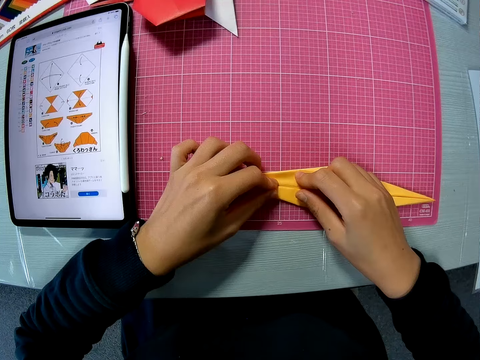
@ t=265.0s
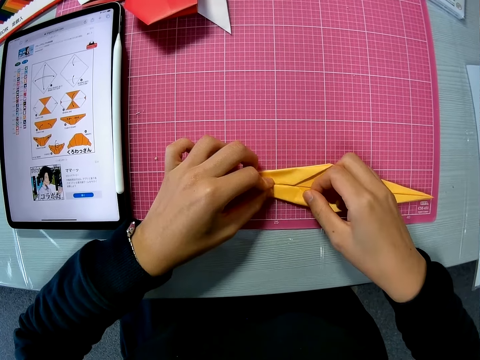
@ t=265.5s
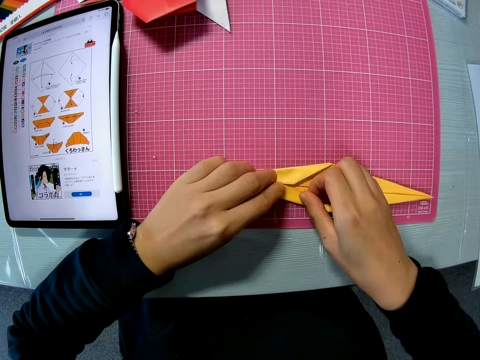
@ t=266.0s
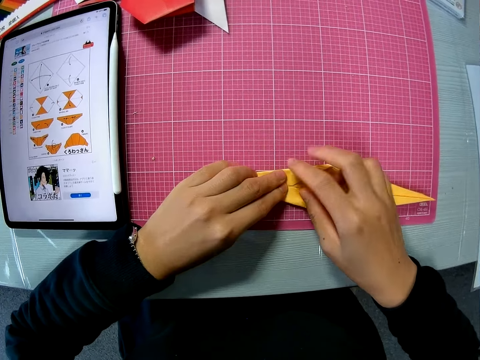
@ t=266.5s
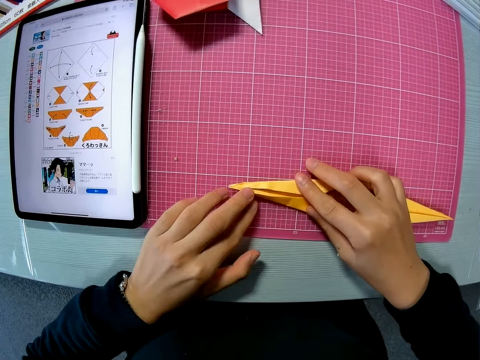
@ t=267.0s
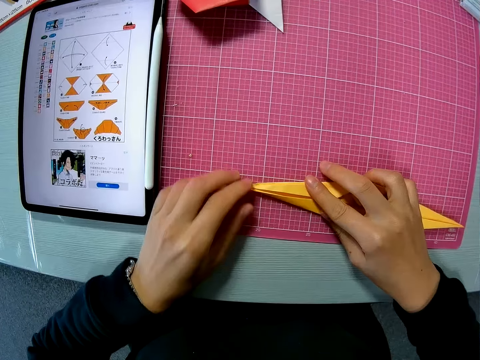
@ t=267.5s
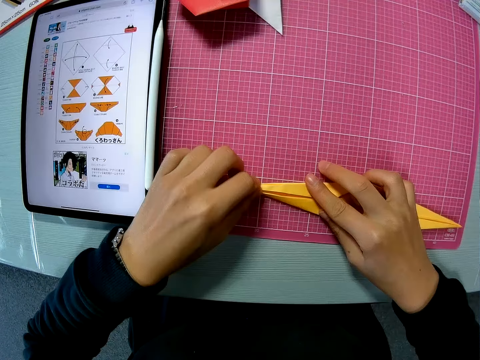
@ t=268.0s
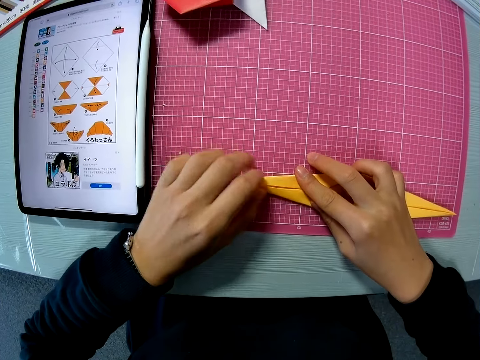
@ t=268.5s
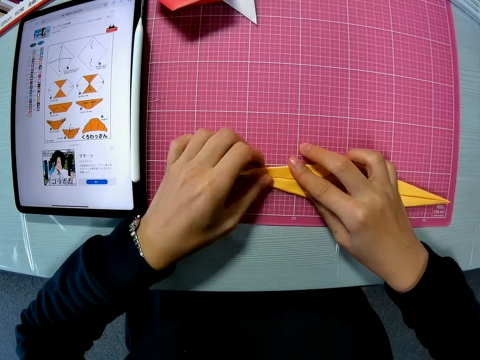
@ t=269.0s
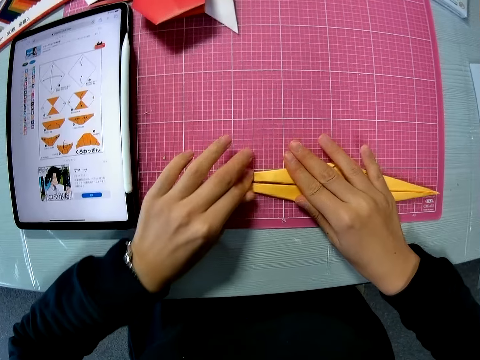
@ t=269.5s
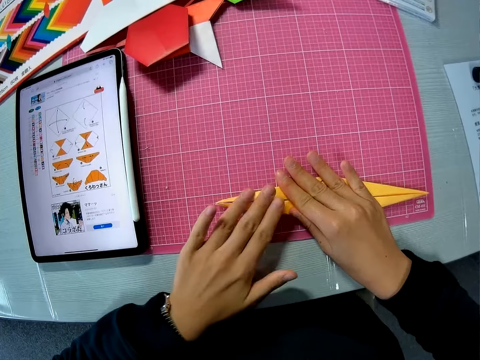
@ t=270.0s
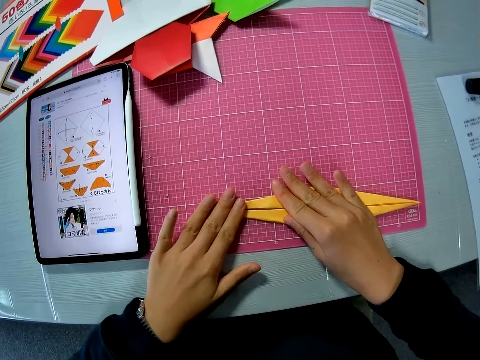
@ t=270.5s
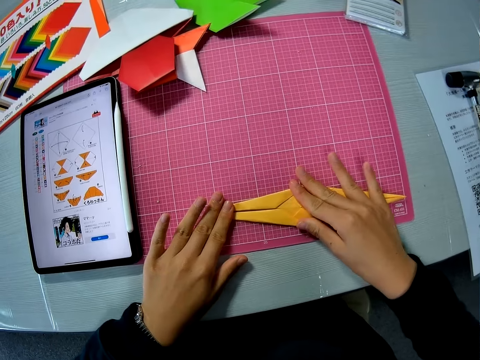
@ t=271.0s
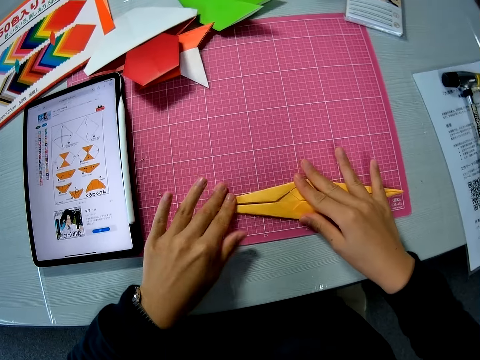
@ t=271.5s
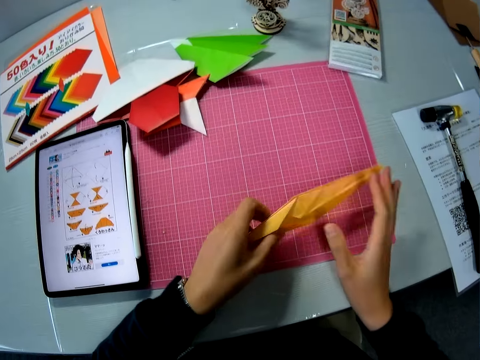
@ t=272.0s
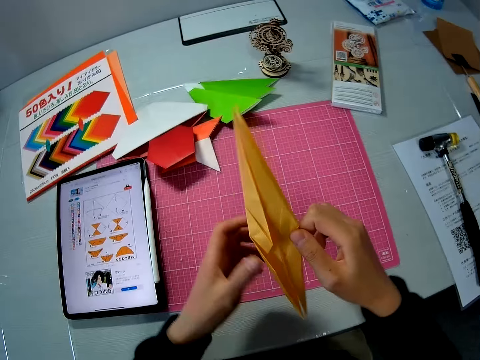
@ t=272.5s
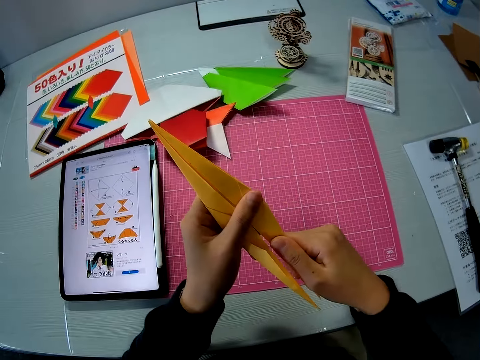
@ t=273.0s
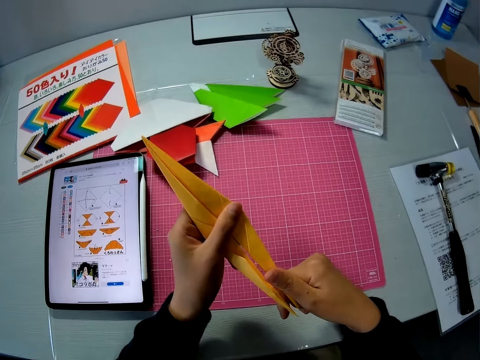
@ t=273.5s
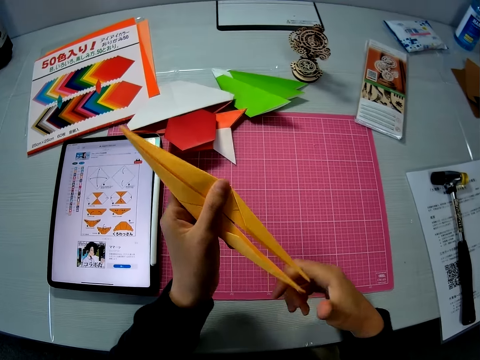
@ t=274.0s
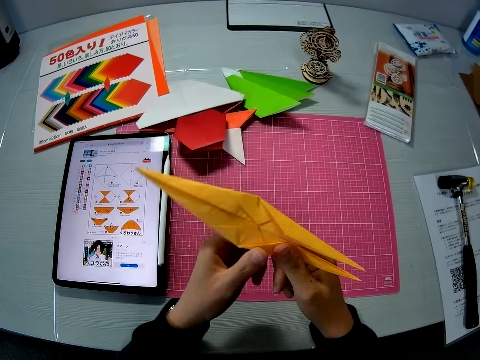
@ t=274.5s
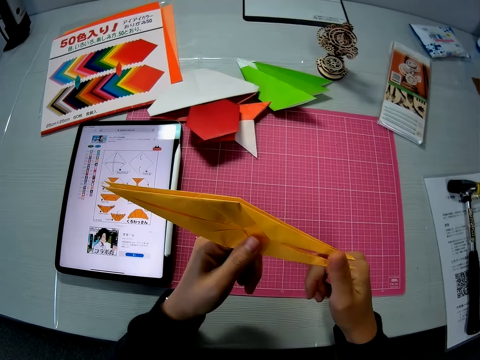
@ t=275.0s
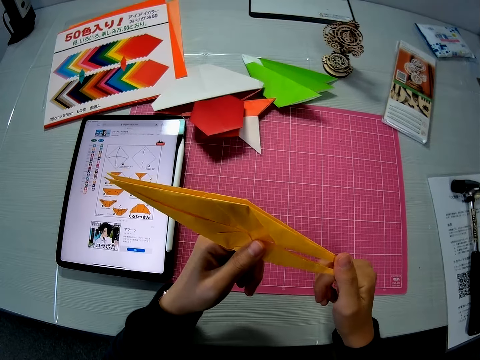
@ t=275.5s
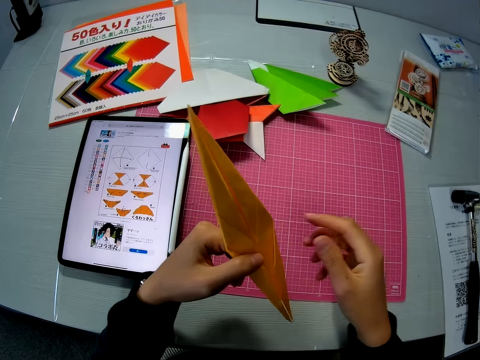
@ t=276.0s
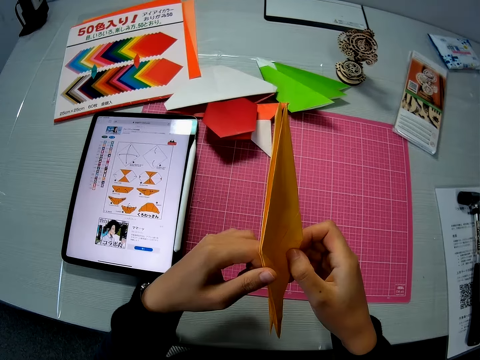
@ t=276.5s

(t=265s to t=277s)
The camera wearer smoothens the edge of the paper on the table with his finger. He picks up the paper on the table with his left hand. He folds the paper. He presses the paper with his hand.

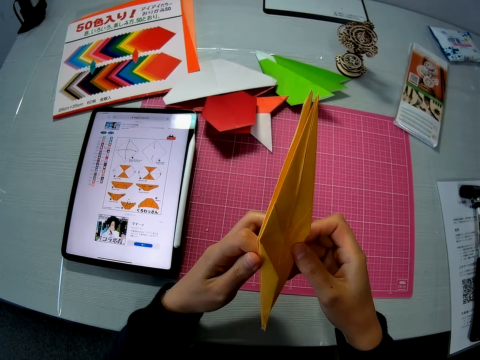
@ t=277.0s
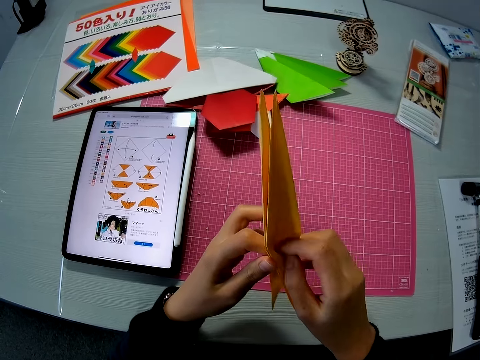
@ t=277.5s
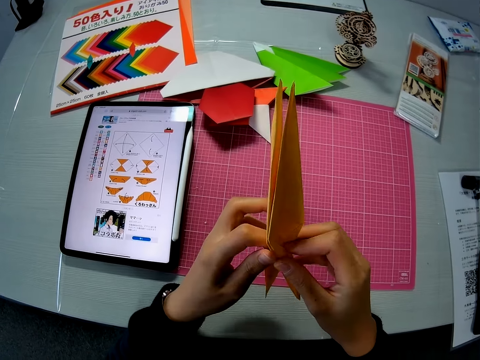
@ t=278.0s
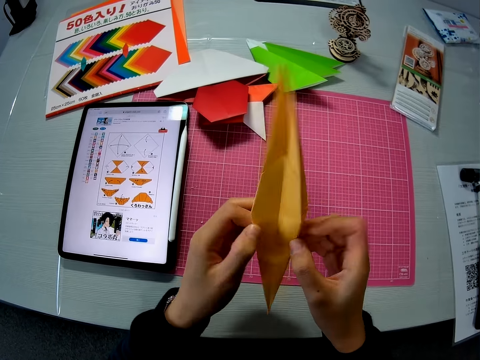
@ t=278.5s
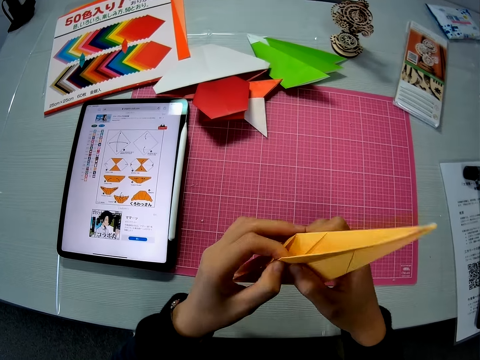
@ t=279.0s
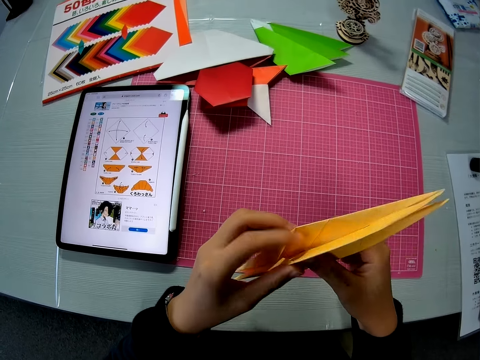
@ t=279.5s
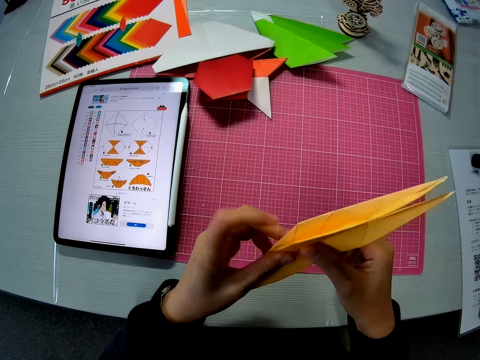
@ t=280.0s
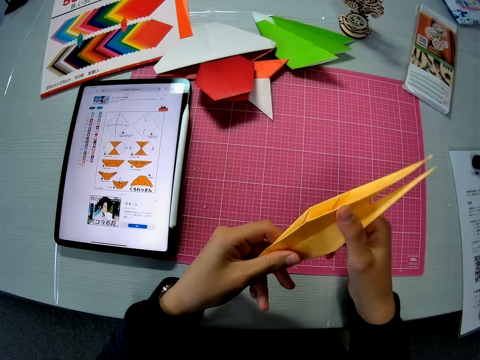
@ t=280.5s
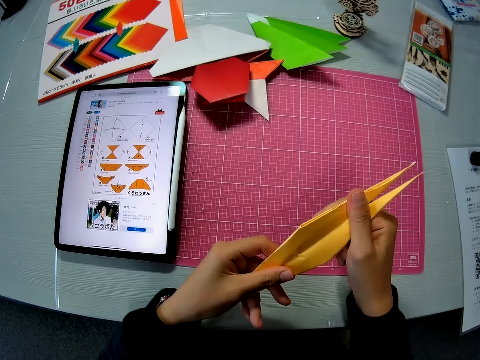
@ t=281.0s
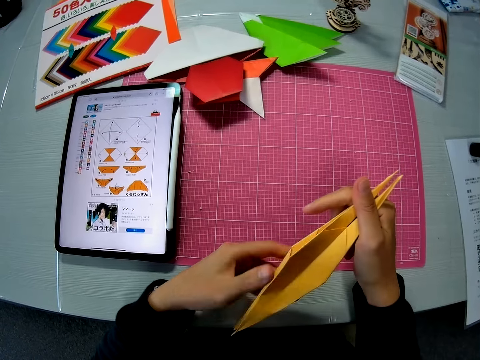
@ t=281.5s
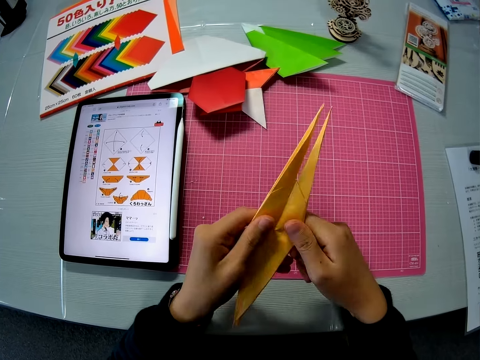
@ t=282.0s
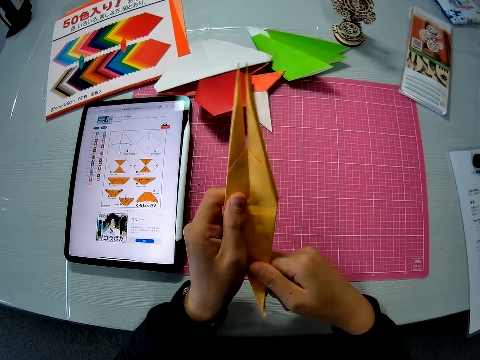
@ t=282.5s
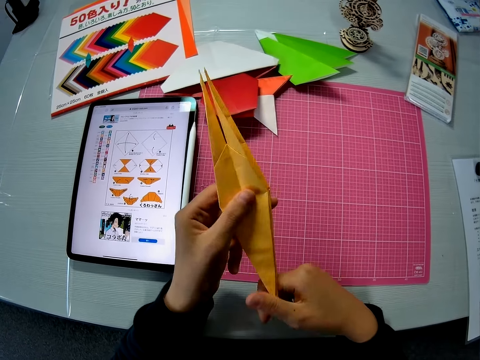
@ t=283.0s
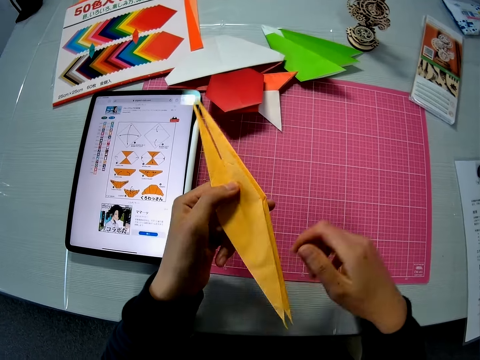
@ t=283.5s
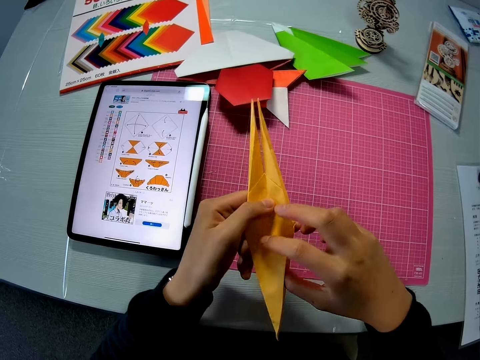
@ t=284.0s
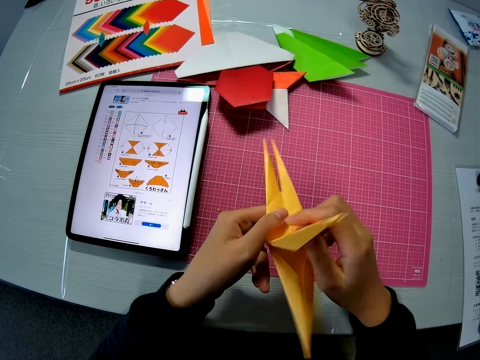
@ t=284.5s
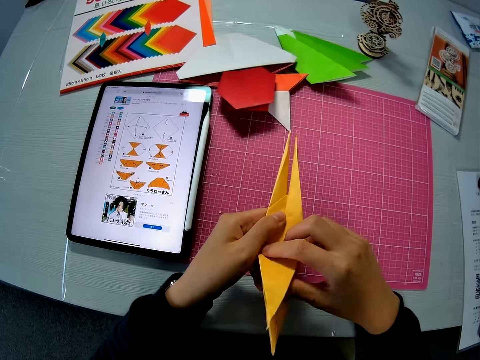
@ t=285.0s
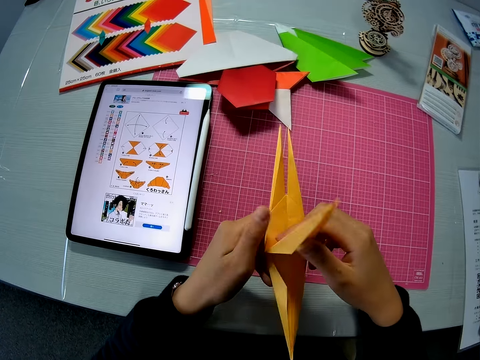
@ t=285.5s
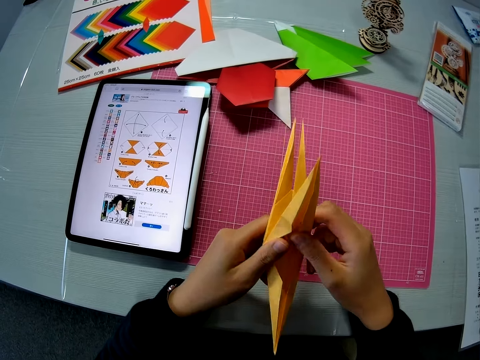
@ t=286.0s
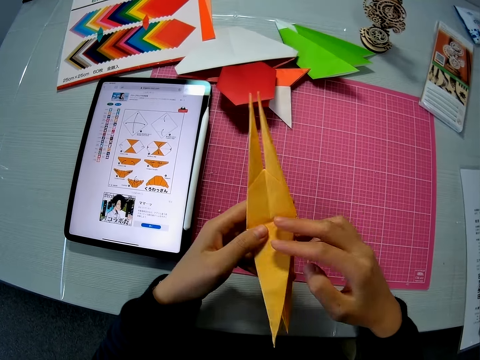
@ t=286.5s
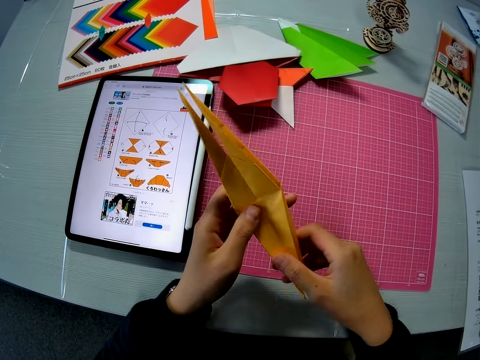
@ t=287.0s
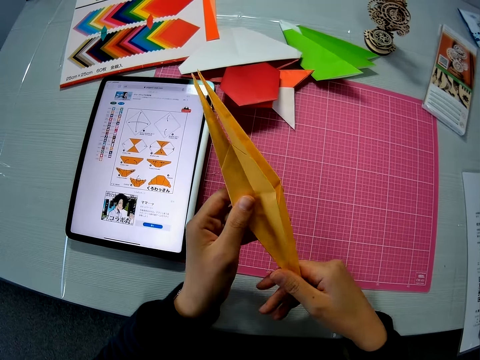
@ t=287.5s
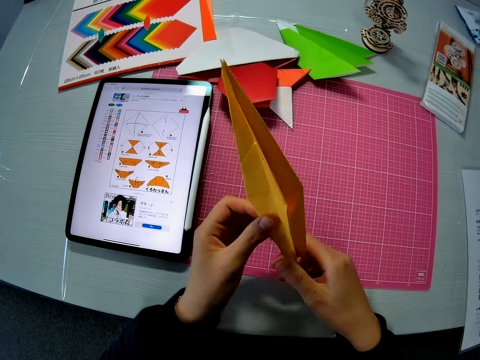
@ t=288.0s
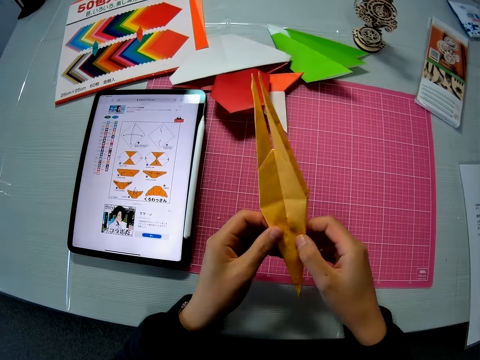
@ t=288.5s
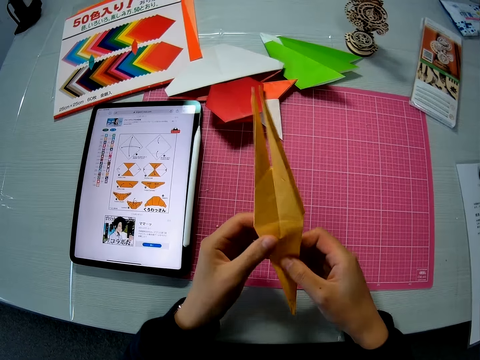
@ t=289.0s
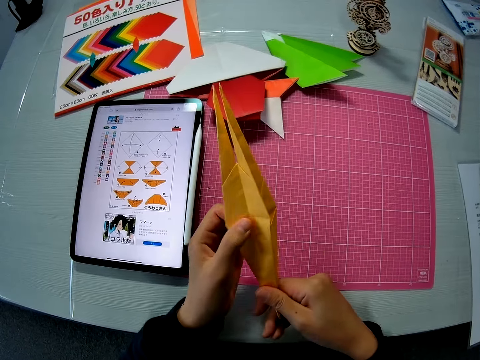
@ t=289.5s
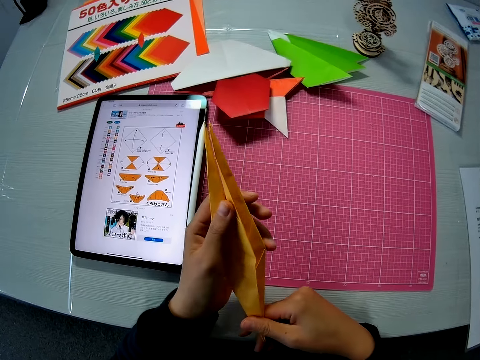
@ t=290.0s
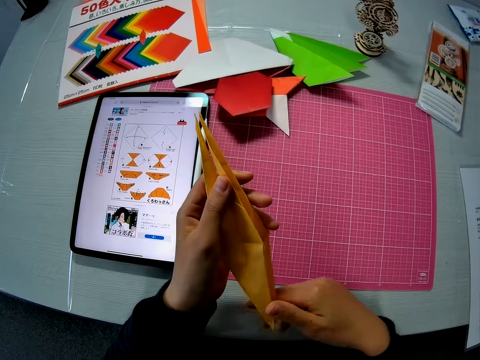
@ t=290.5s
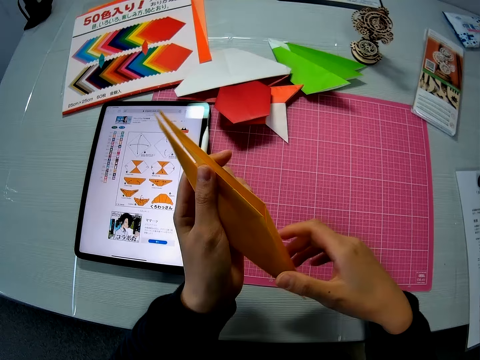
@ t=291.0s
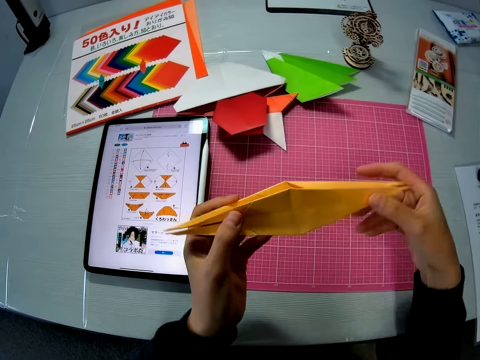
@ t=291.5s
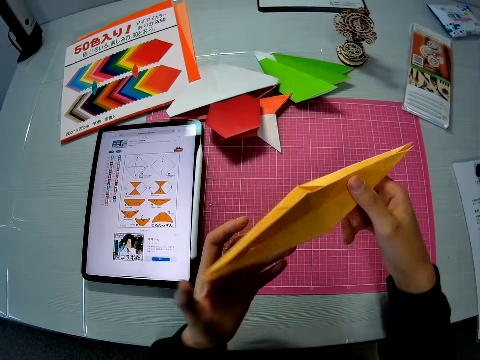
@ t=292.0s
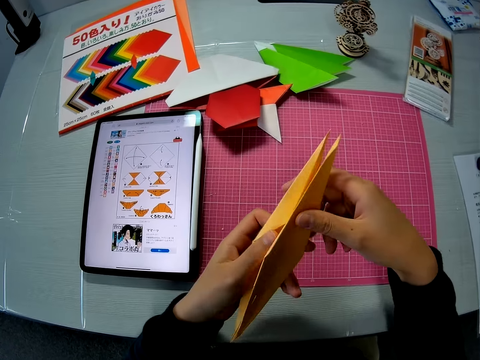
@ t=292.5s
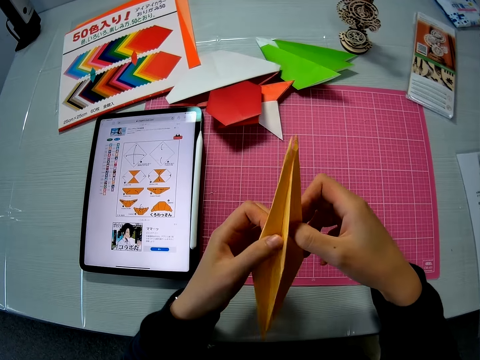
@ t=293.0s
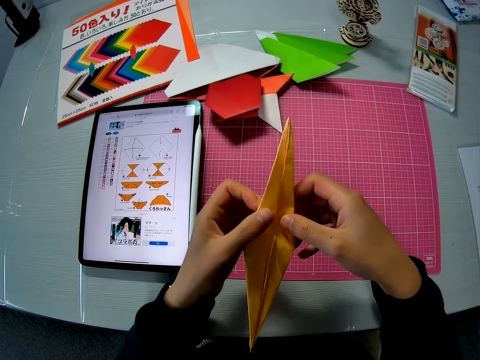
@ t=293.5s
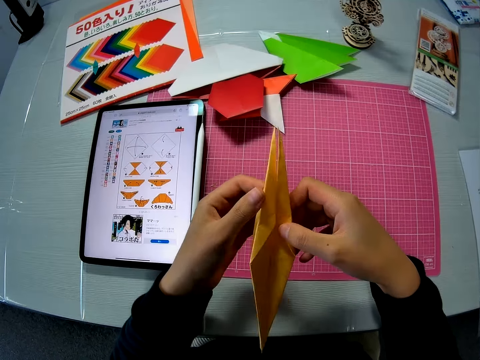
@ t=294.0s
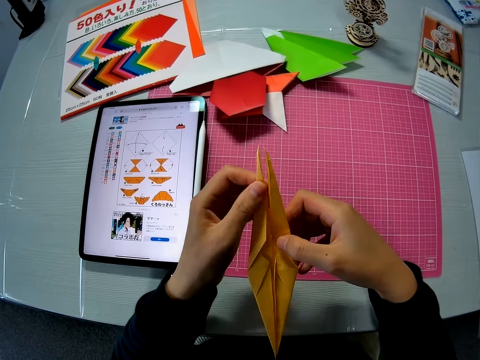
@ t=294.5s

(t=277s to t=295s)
The camera wearer unfolds a part of the paper. He presses the paper with his hand. He presses an origami. He presses the origami again. He turns the origami. He presses the origami.
